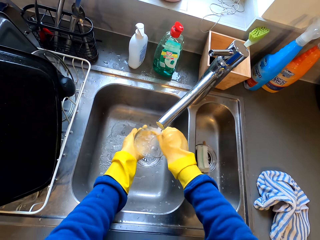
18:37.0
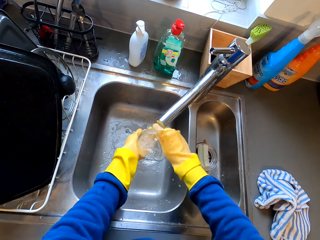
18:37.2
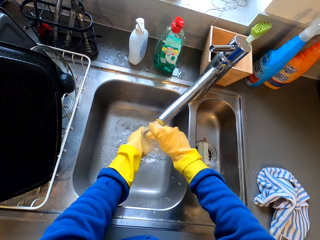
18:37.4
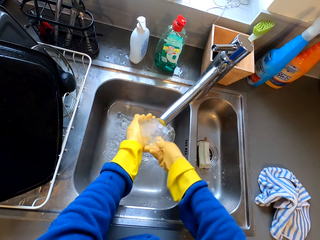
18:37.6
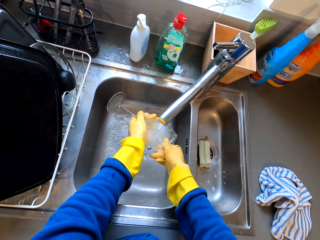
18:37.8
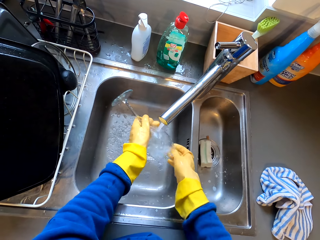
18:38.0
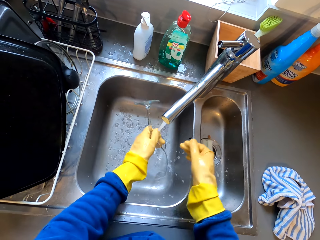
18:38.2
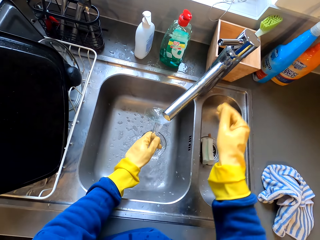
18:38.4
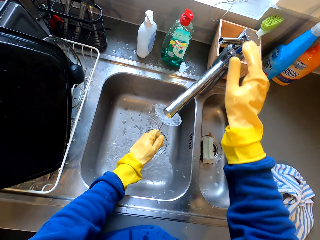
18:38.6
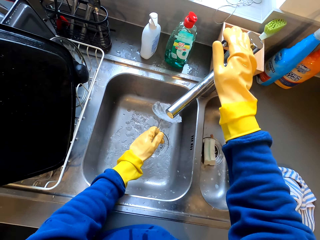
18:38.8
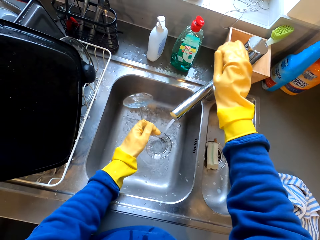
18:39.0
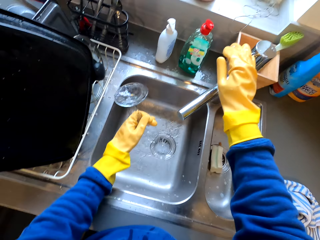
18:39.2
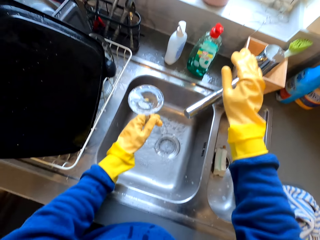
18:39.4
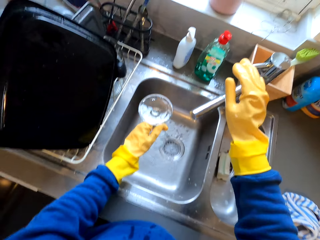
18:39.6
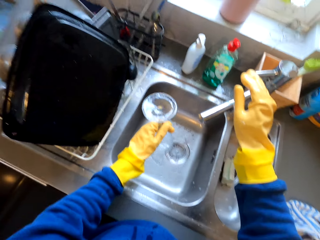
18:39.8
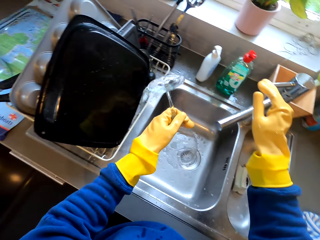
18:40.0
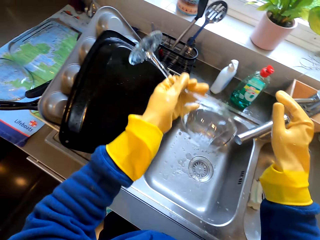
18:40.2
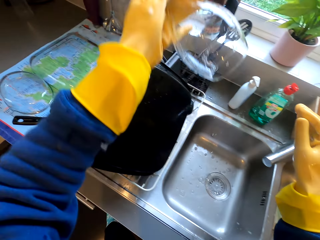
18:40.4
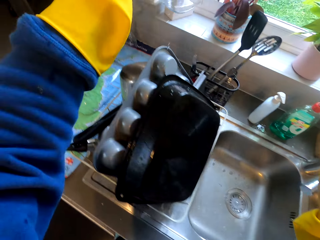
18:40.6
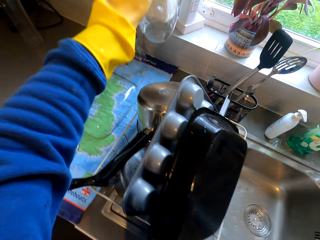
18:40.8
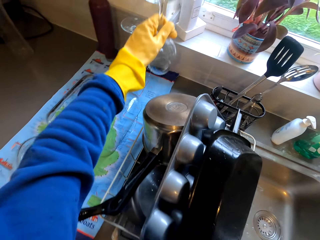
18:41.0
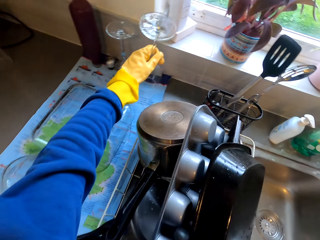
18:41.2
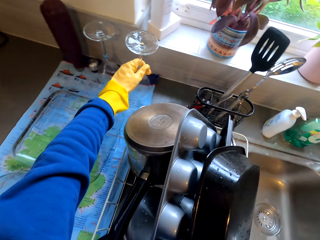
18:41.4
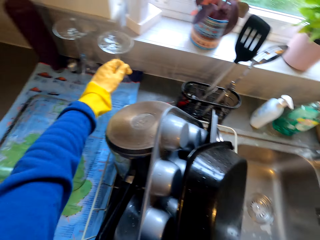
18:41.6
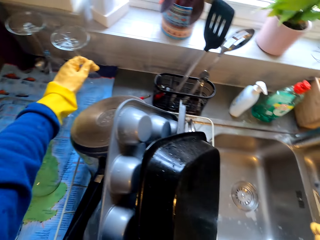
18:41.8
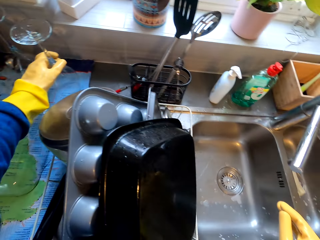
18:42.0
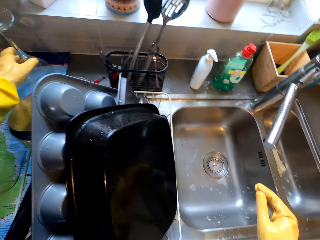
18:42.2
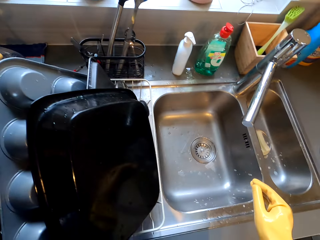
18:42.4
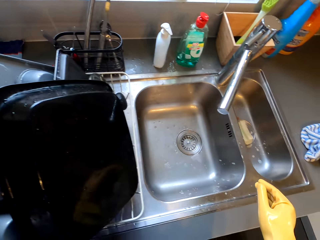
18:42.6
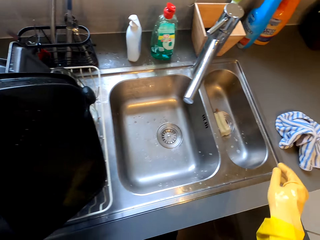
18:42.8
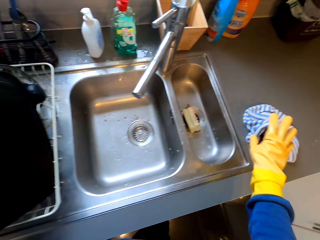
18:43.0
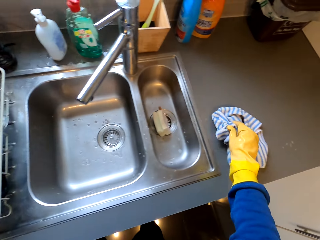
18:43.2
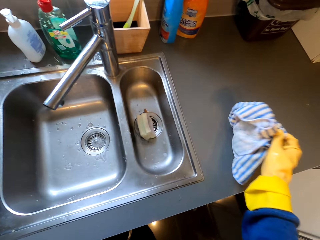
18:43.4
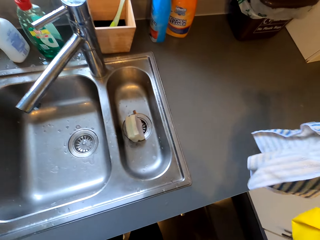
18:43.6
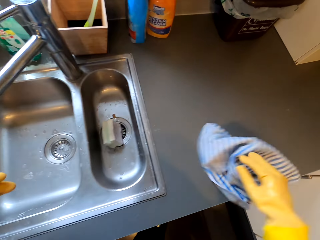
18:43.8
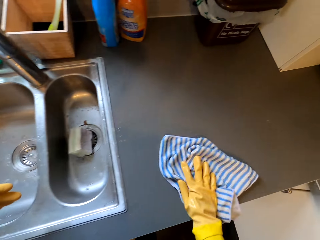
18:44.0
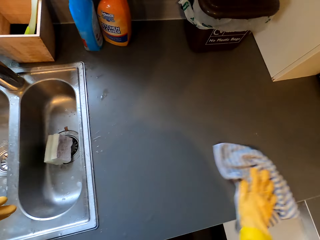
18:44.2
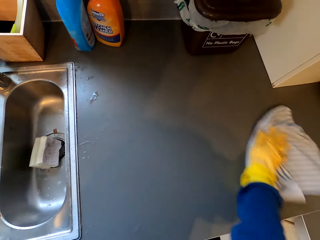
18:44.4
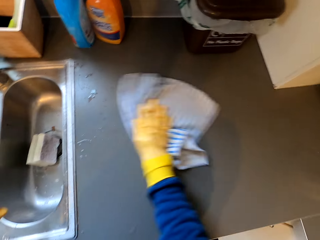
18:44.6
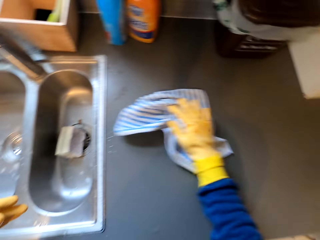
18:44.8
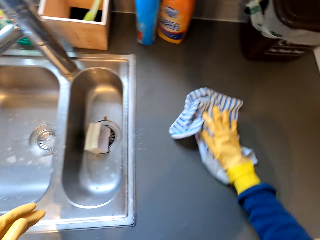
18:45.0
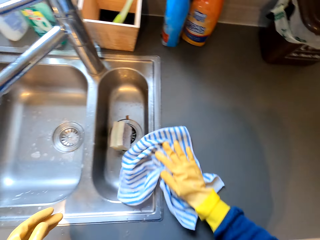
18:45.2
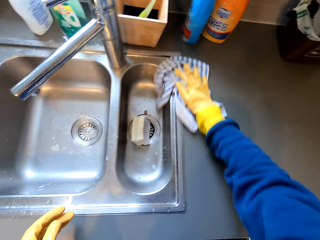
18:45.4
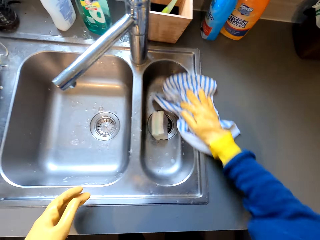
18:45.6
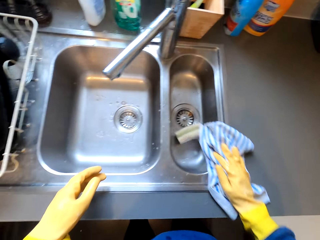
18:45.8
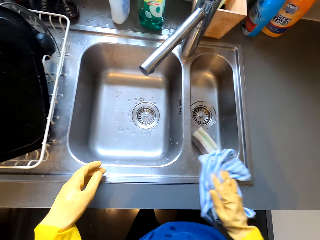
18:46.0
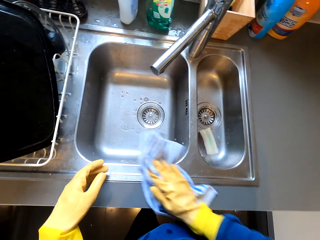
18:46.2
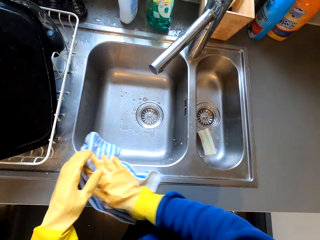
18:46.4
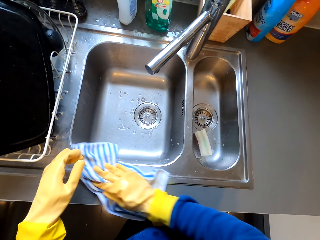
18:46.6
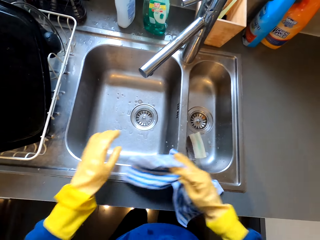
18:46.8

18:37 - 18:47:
The camera wearer turns off the faucet. They shake a glass. They put down the wine glass. They pick a wiping cloth. They wipe a table with the wiping cloth.

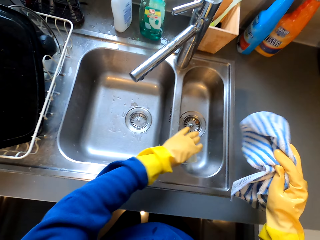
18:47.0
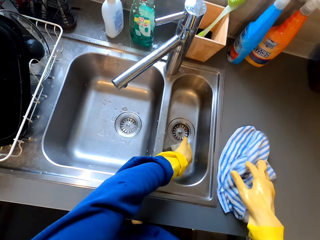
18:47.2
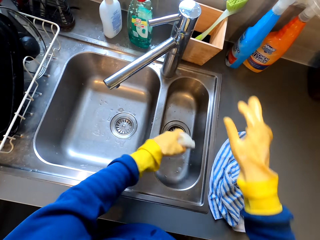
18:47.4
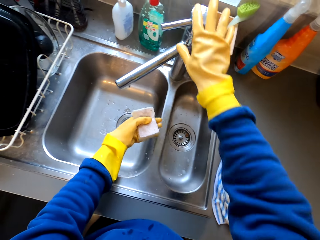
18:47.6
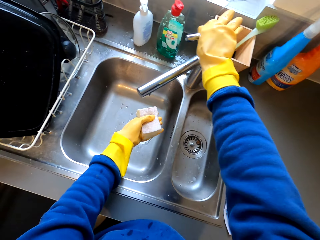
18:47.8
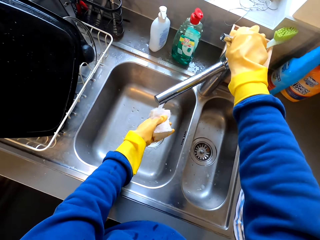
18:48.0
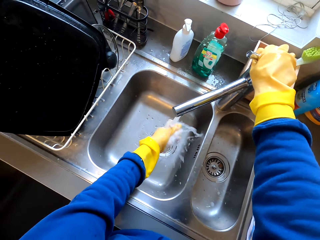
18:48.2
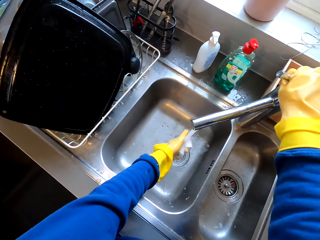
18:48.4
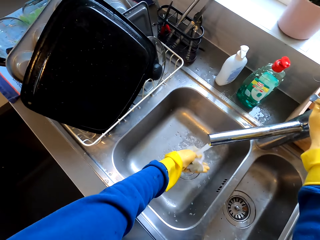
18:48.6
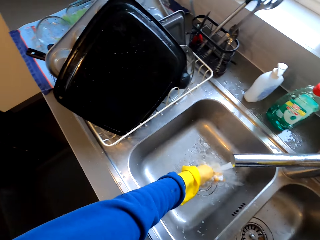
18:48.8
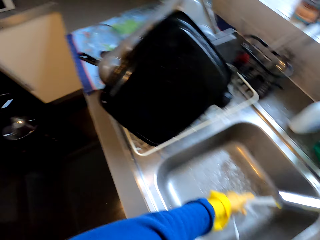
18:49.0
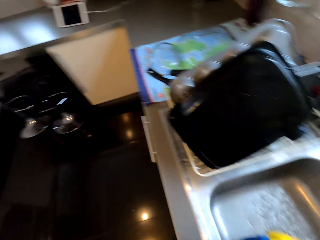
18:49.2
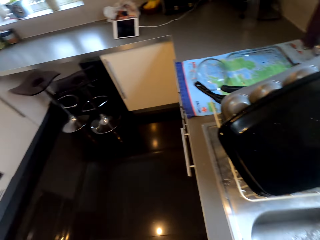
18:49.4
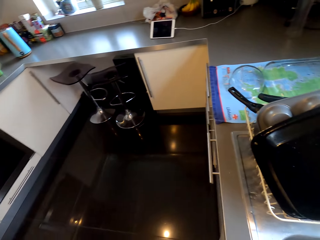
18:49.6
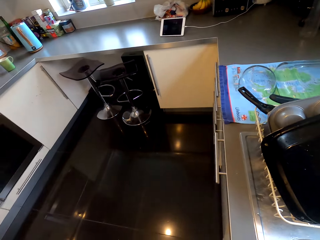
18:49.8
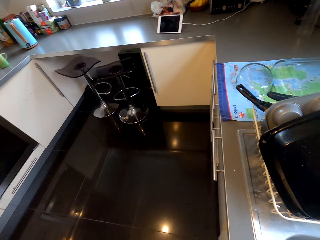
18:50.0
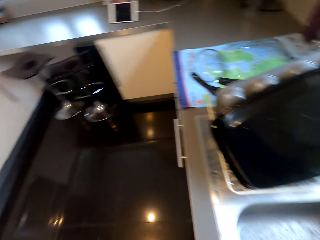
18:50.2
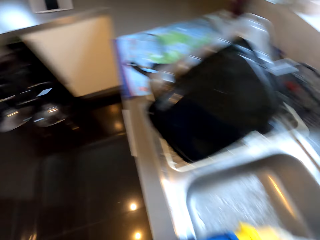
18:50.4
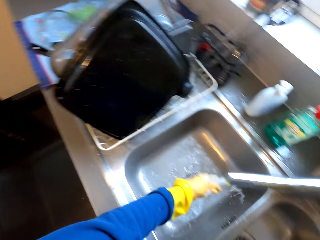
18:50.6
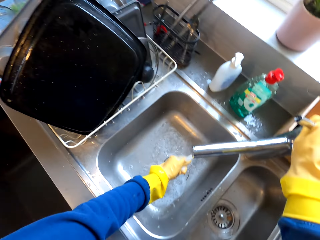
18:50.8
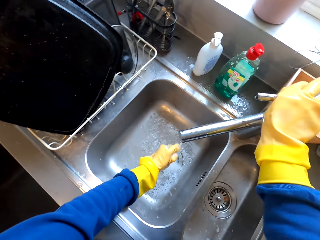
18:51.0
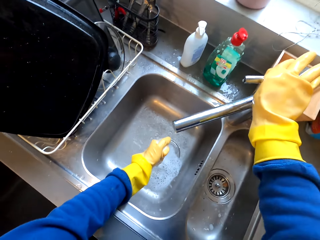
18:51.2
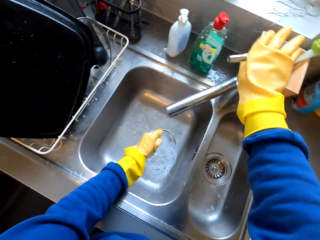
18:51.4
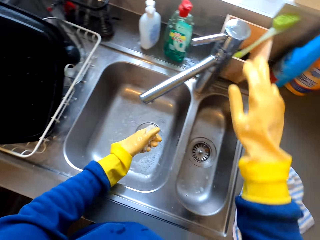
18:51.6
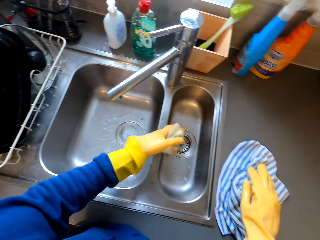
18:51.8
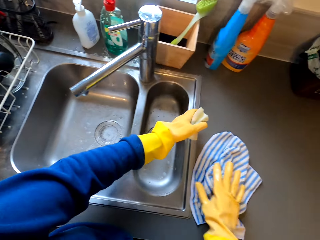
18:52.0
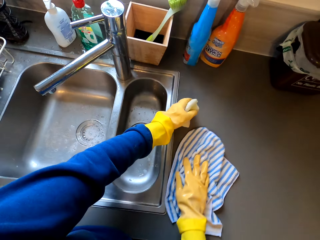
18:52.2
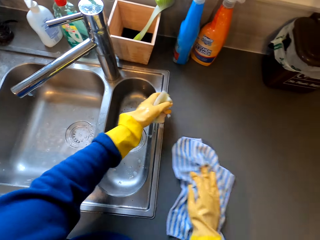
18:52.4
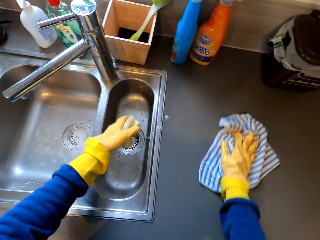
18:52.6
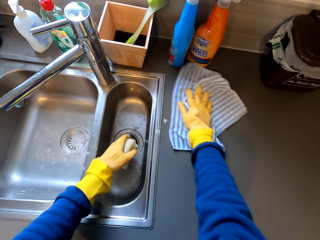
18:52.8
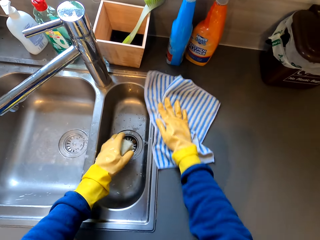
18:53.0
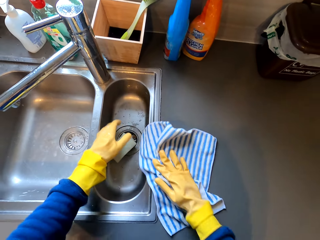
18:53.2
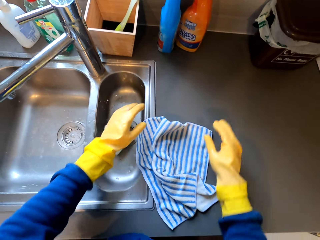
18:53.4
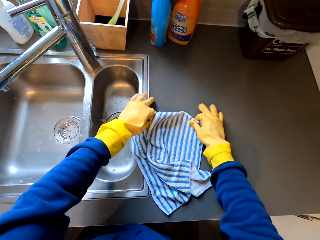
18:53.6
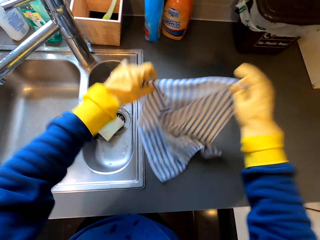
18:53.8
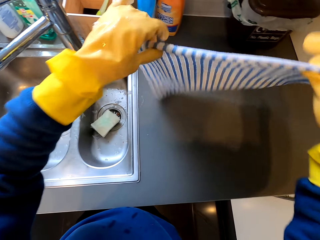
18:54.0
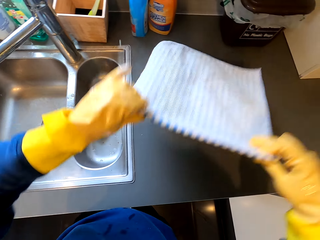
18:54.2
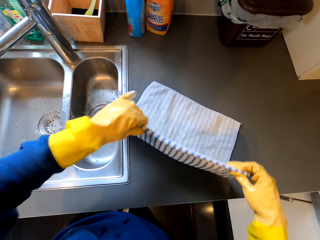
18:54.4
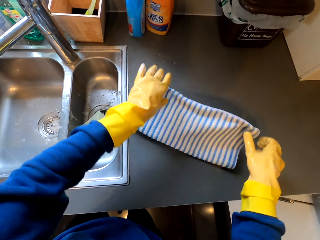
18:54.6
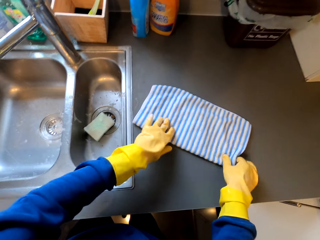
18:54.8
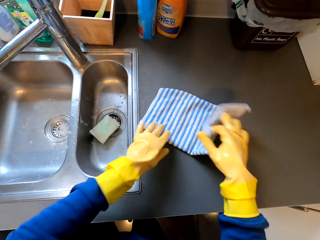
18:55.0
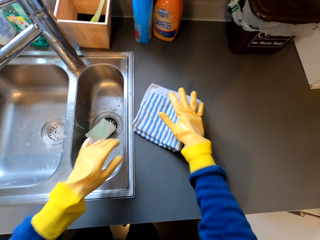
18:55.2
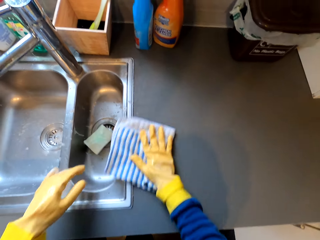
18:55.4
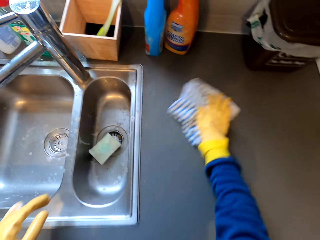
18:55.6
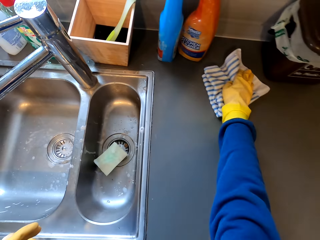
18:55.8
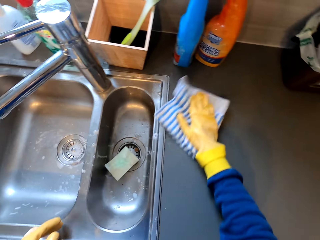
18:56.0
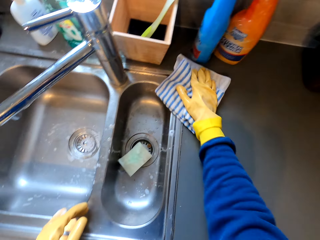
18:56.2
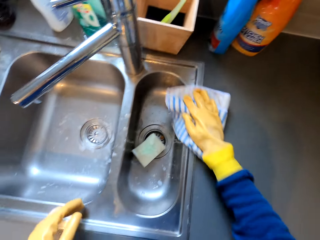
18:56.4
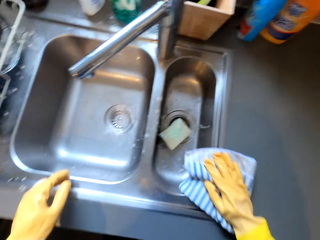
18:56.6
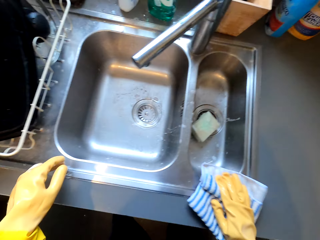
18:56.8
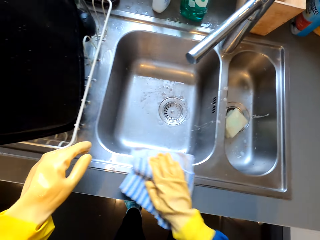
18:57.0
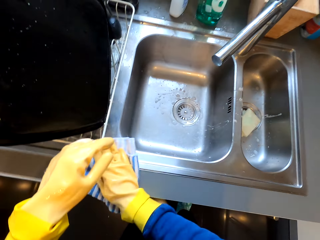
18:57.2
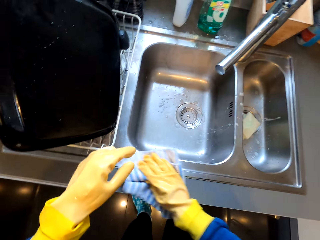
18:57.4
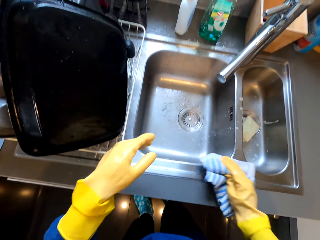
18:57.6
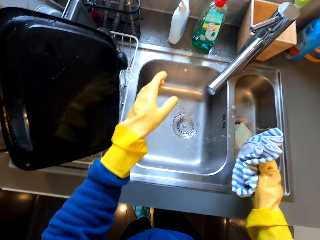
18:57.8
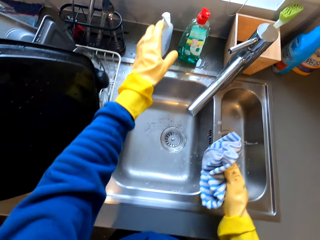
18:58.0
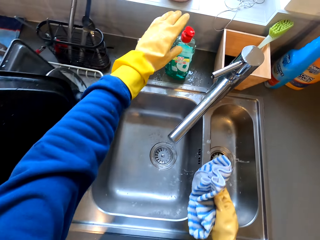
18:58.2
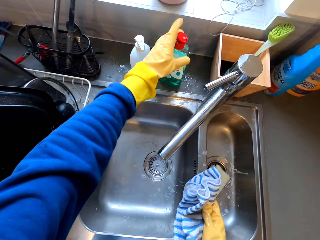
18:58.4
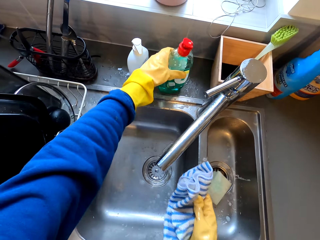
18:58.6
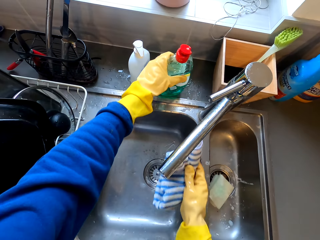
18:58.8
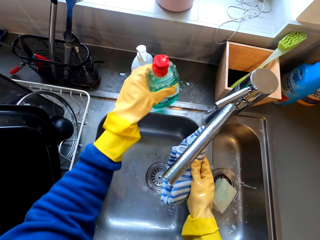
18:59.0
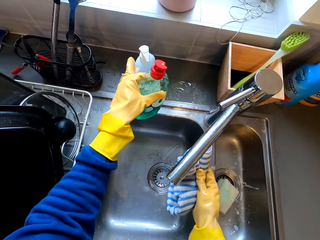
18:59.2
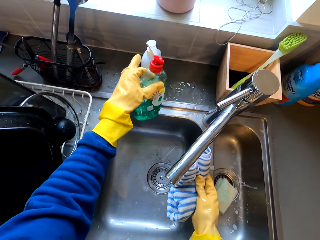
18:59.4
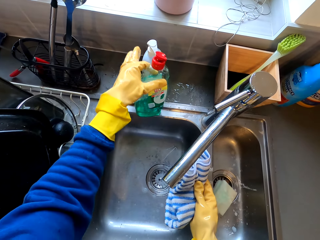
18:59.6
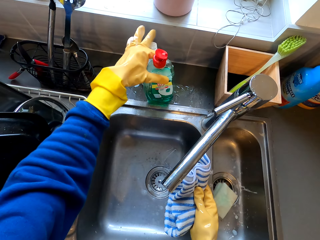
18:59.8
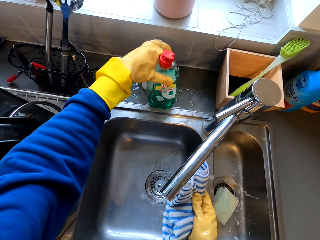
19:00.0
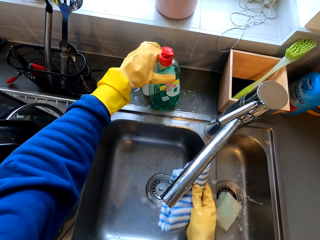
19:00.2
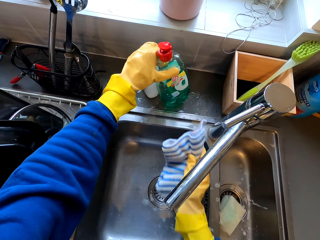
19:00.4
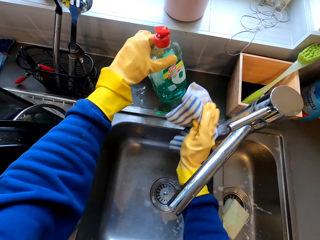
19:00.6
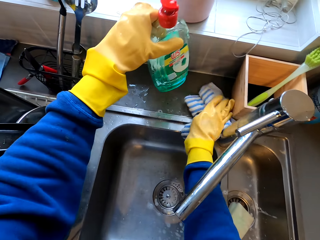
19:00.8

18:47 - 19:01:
The camera wearer drops the towel. They pick a sponge. They turn on the faucet. They rinse the sponge. They look around. They turn off the faucet. They wipe a table with a wiping cloth. They put down the sponge in a sink. They pick the wiping cloth with hands. They put down the wiping cloth. They fold the wiping cloth. They wipe the table with the wiping cloth. They pick soap. They pick a liquid soap bottle.
